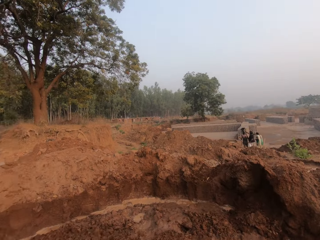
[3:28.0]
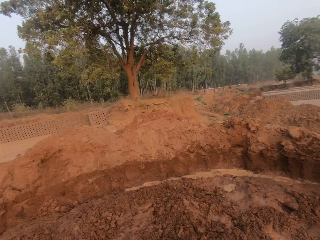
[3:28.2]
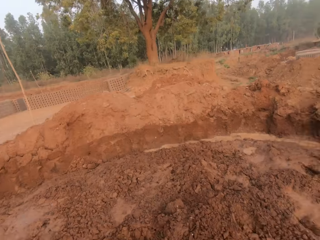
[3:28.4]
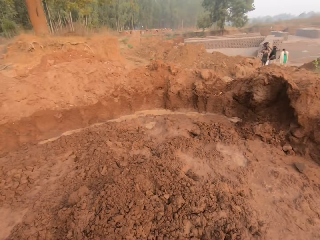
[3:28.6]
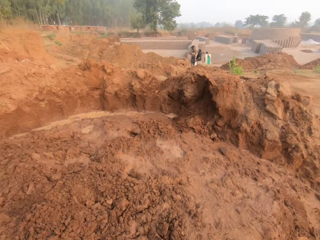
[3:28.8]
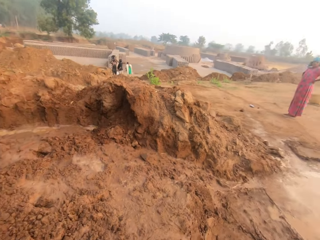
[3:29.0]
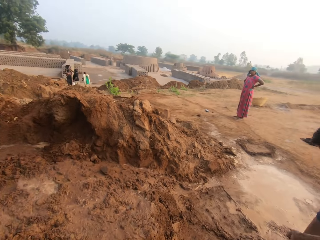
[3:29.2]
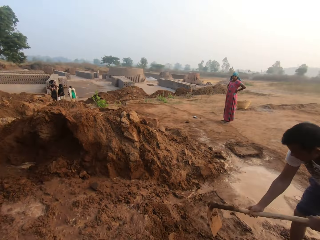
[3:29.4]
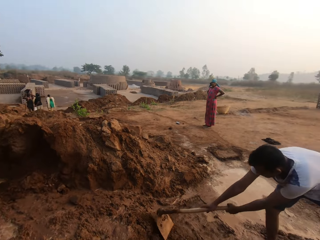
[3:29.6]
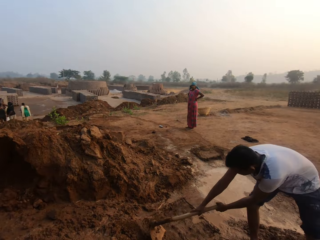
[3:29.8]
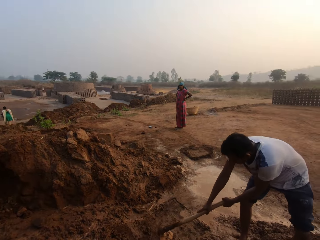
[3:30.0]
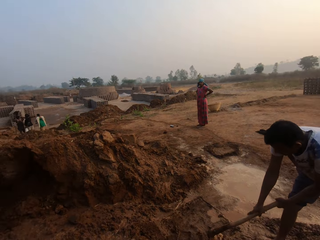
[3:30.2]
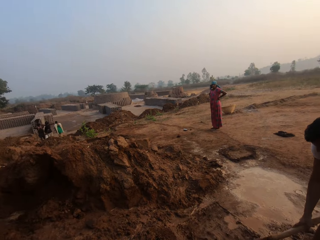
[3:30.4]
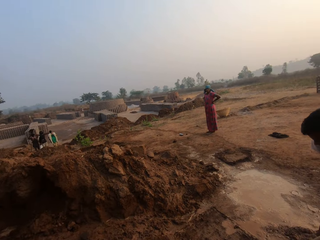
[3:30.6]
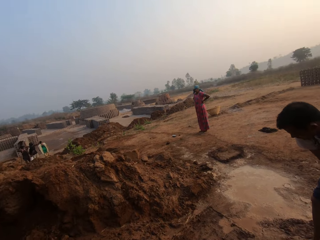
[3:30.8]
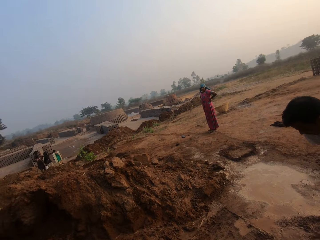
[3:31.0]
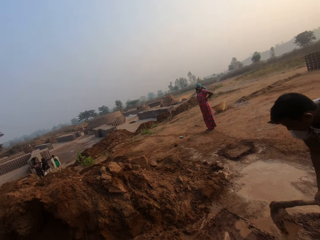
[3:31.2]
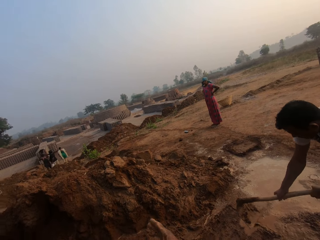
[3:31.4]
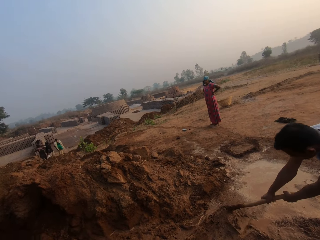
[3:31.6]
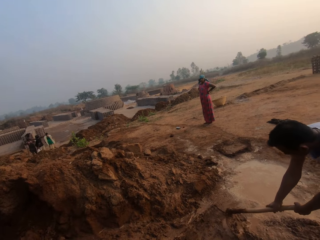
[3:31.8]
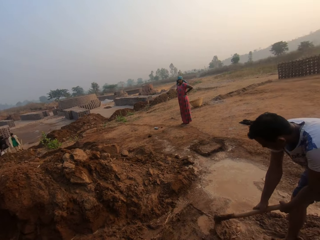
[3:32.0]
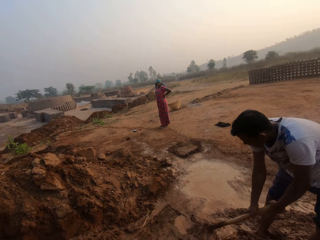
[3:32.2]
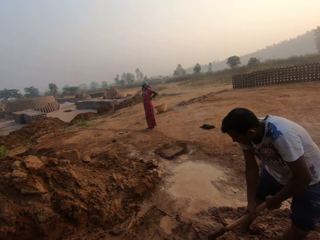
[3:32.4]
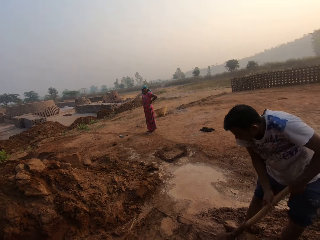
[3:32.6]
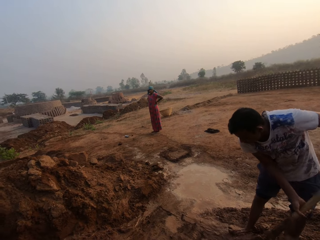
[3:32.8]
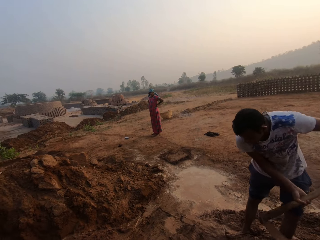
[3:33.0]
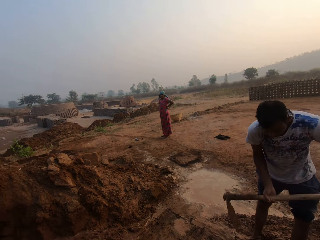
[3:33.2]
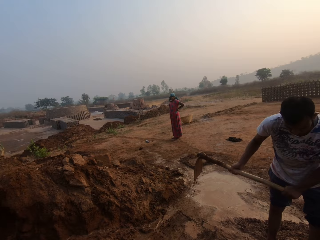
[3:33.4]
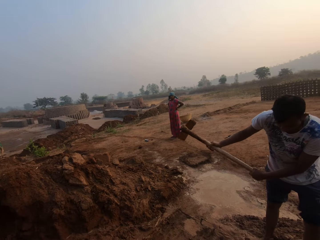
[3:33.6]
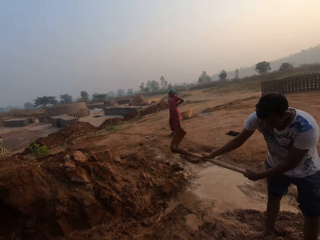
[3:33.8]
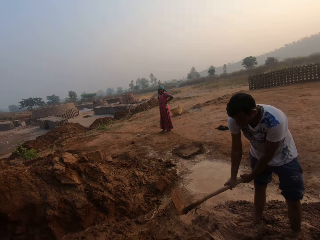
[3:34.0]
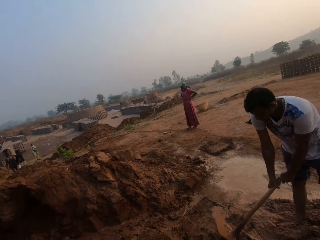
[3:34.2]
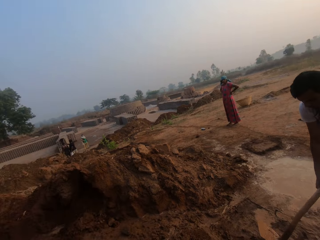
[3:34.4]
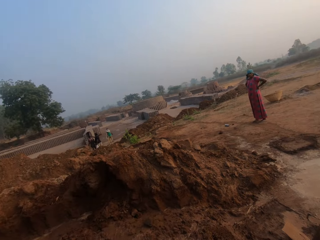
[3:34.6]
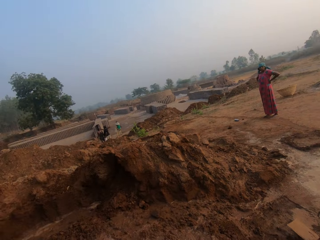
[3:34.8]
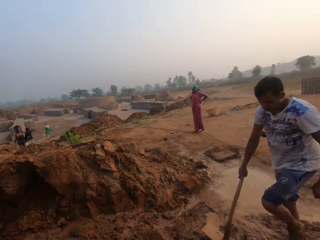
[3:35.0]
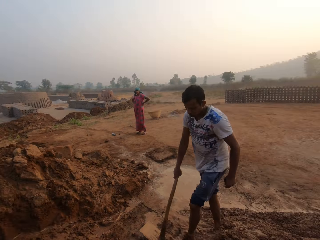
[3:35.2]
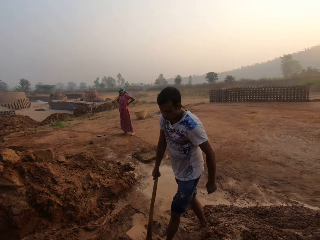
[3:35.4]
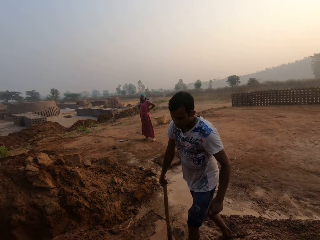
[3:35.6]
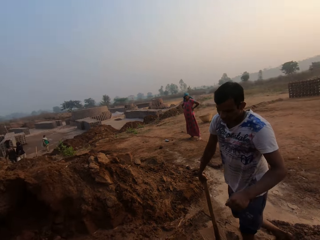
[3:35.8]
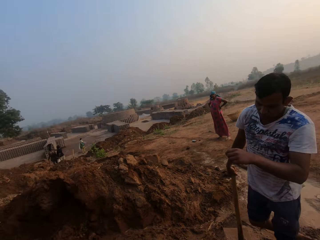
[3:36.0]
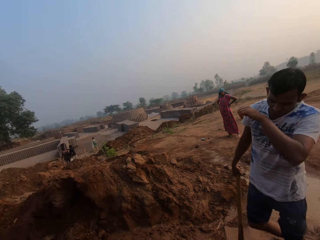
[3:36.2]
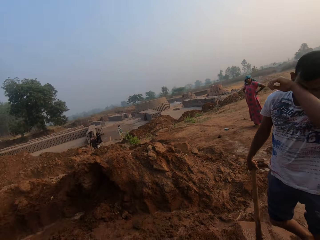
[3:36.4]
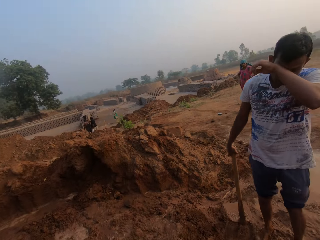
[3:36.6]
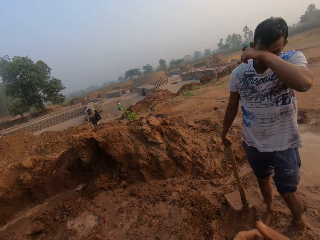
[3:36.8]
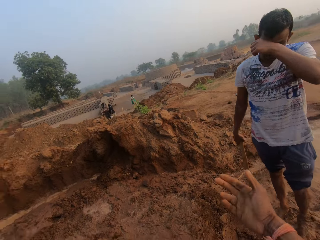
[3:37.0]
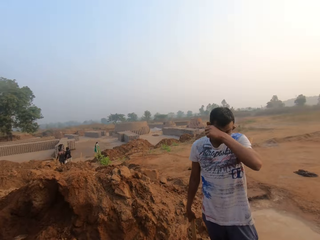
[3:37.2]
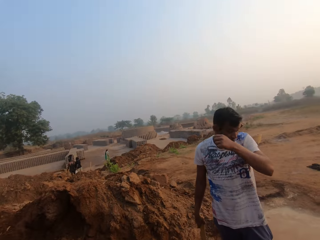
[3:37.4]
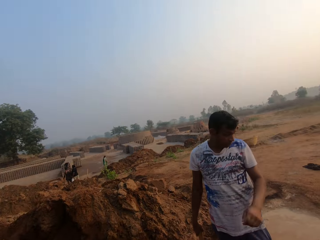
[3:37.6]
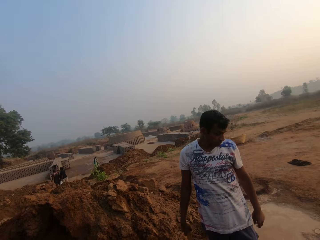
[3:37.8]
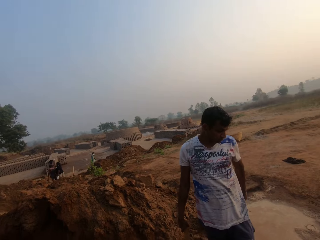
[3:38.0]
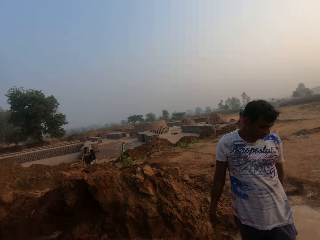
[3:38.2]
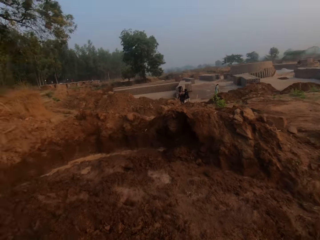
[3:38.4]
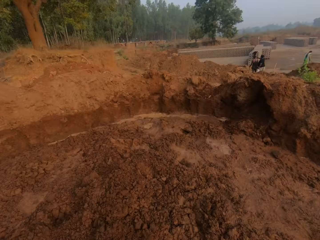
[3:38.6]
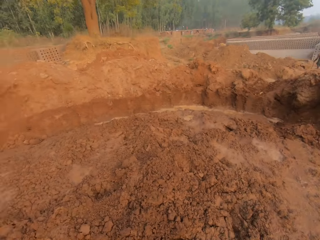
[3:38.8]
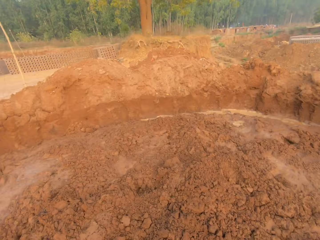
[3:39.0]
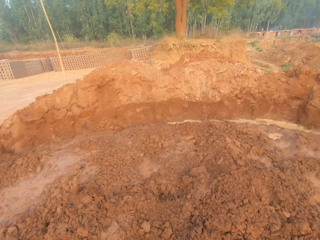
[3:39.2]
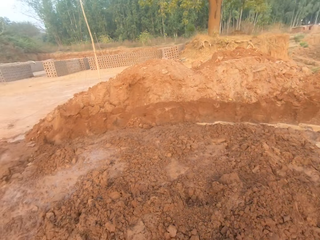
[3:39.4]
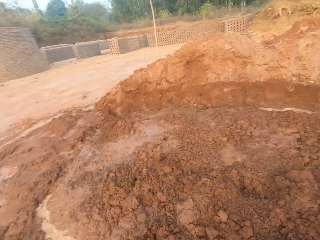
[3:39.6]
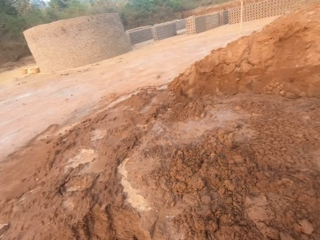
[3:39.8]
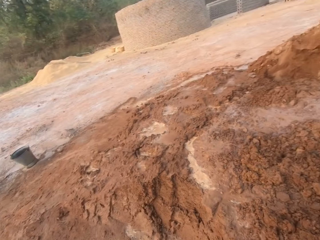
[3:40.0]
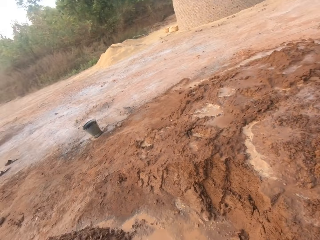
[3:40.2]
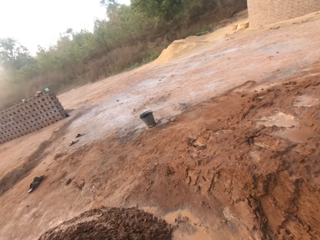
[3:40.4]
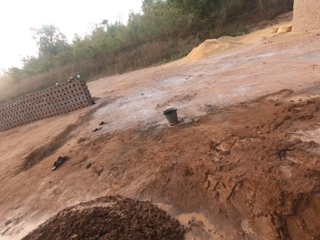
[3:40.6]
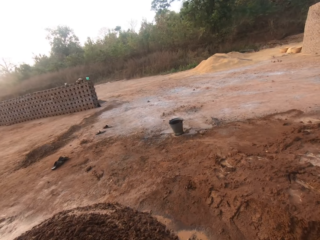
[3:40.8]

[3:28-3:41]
The camera wearer interacts with the man. The man holds the hoe with his right hand and wipes his face with his left hand. The camera wearer looks around.

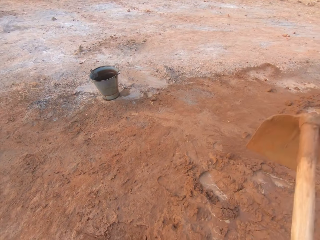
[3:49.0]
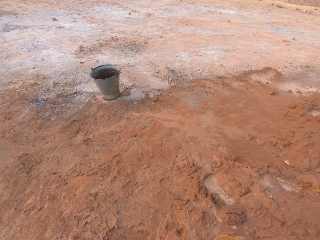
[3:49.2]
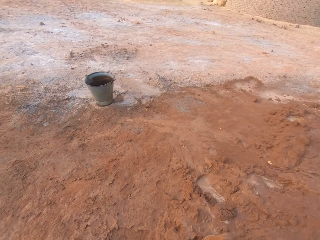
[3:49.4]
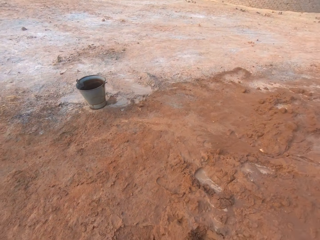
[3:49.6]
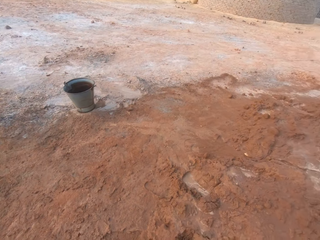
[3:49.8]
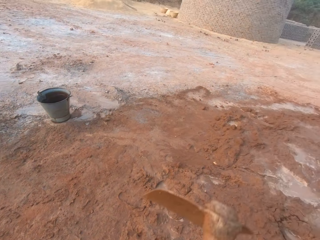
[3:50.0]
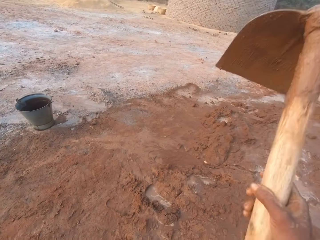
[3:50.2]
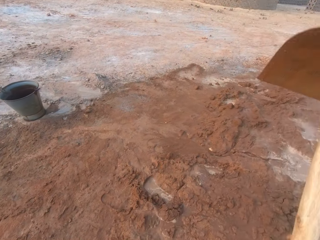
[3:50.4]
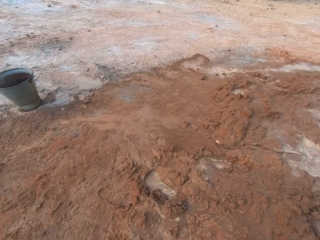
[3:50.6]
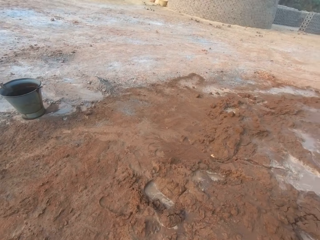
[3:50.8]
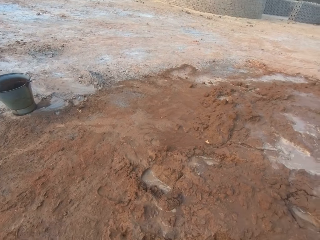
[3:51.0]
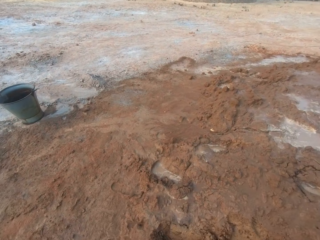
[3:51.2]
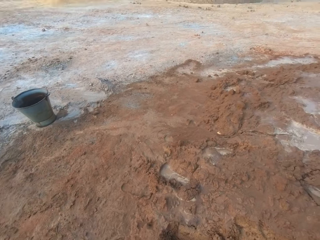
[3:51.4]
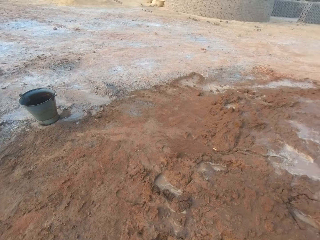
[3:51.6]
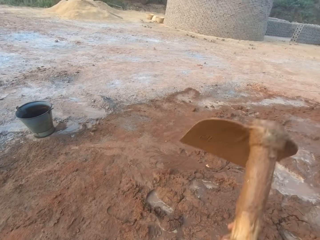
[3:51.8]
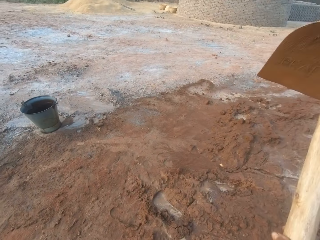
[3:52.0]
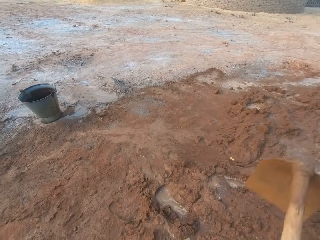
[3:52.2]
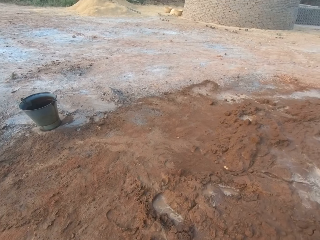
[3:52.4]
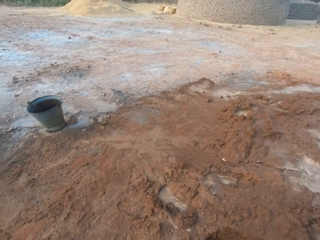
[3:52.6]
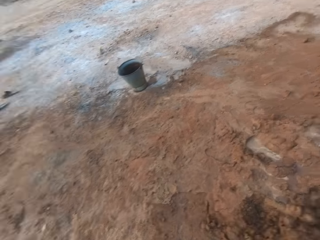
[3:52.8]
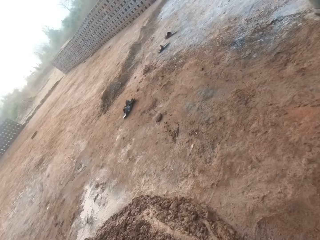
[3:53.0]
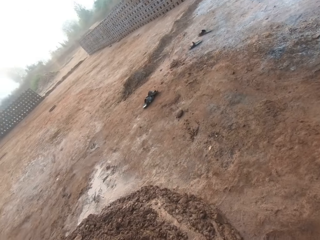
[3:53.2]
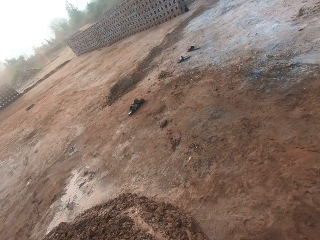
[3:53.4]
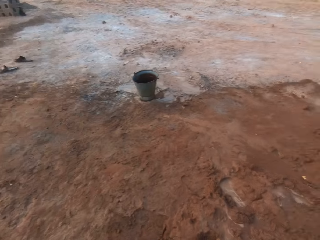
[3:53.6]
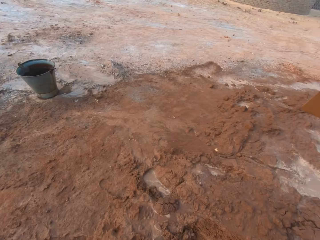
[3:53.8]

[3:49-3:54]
The camera wearer digs the mud mound with the hoe in his right hand.

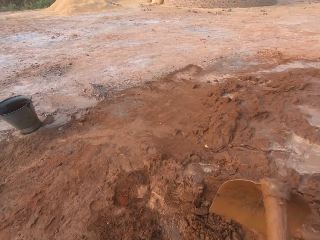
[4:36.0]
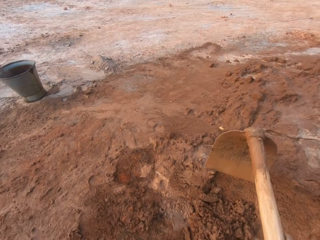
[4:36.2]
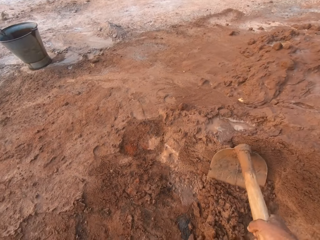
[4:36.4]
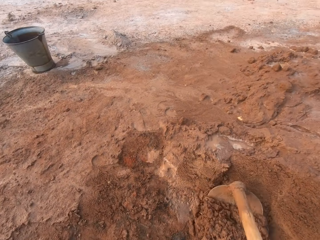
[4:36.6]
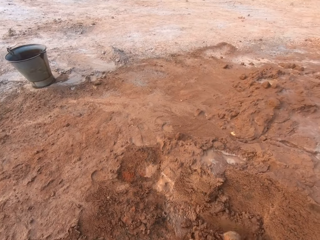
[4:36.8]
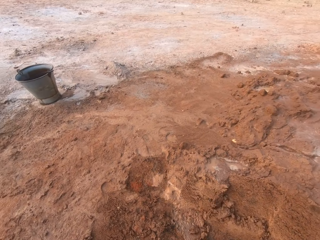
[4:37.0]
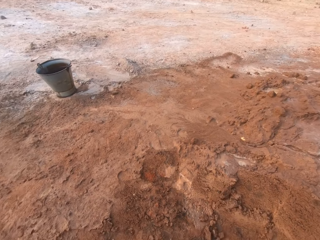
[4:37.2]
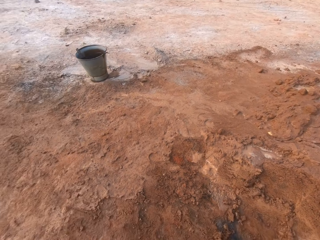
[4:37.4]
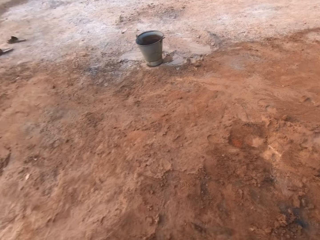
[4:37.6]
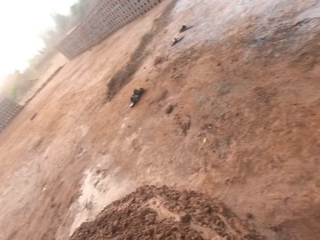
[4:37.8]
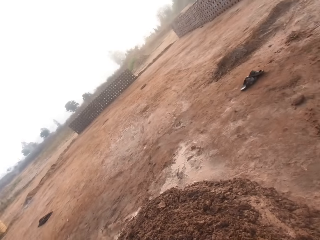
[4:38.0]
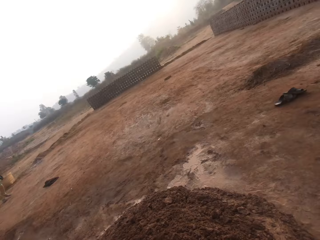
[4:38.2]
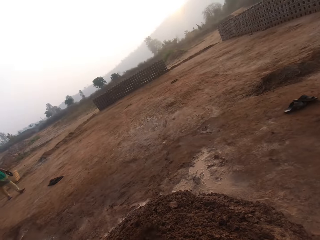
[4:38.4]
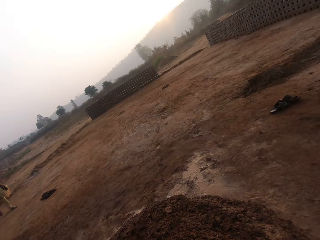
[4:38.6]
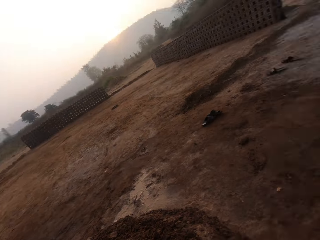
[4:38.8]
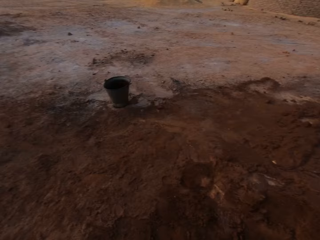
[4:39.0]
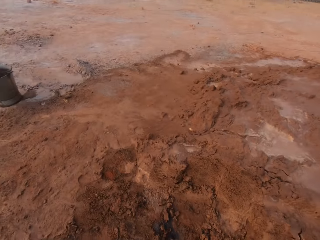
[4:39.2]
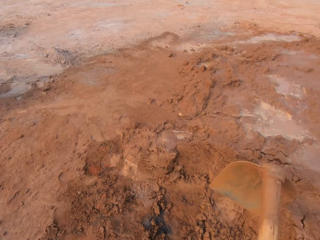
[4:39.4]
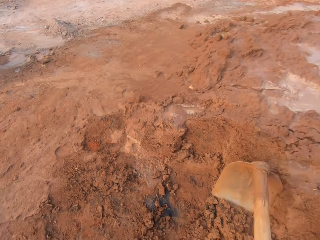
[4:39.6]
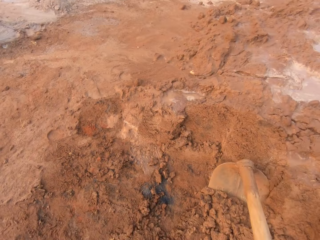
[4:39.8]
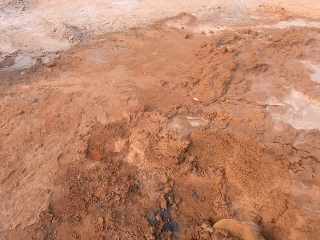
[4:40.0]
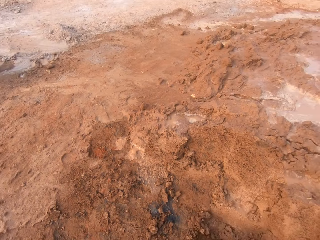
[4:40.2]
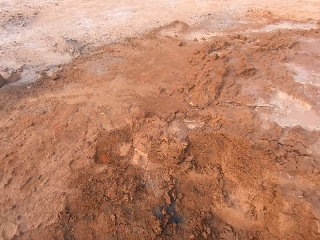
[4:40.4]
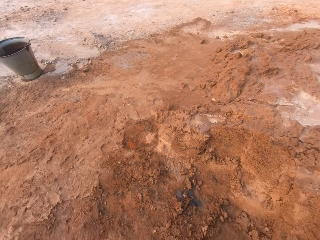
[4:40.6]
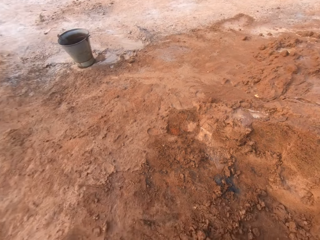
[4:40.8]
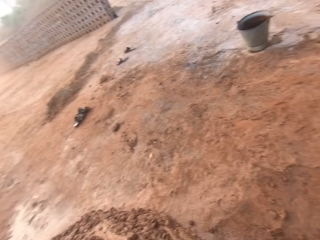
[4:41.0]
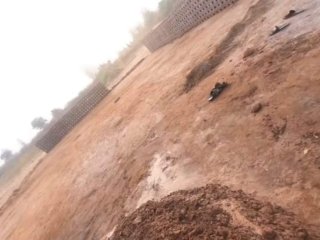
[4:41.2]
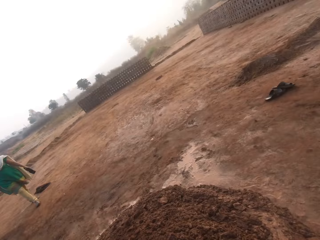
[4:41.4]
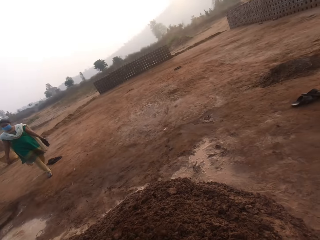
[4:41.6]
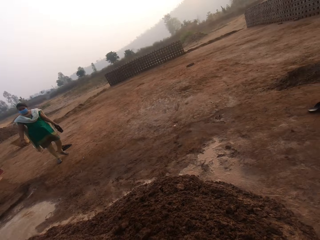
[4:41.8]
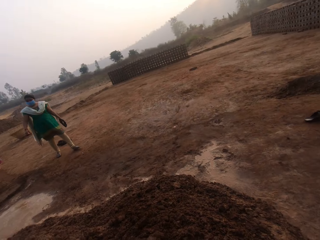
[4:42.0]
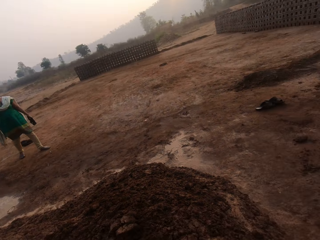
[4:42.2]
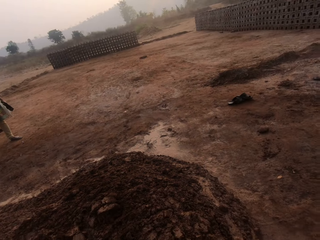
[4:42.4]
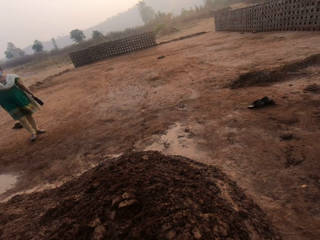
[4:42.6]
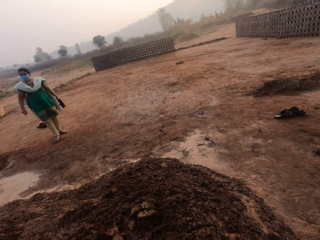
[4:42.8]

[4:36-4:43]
A woman interacts with the camera wearer, another woman and a man.
